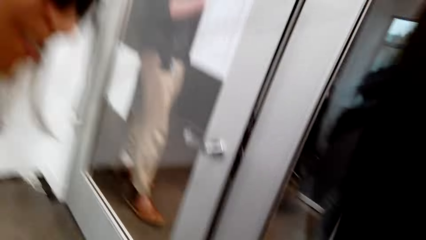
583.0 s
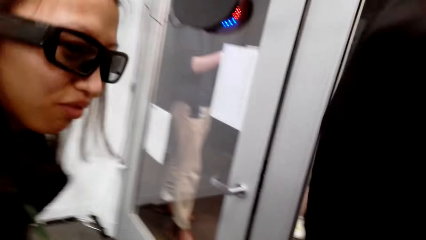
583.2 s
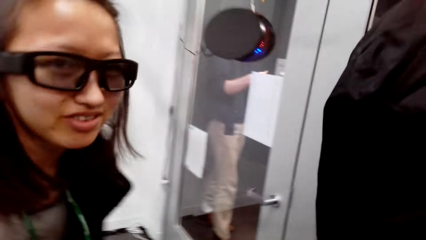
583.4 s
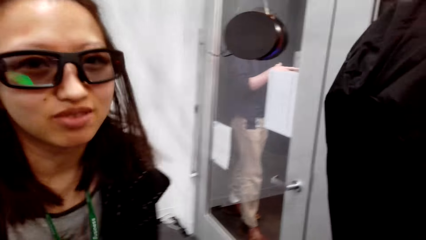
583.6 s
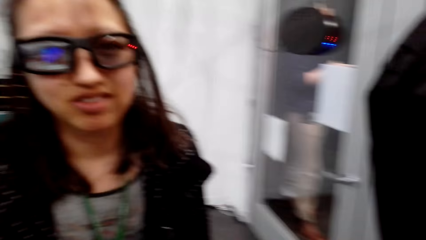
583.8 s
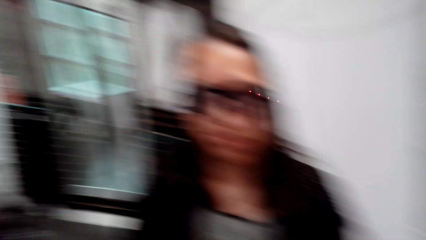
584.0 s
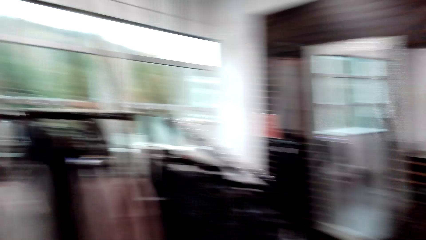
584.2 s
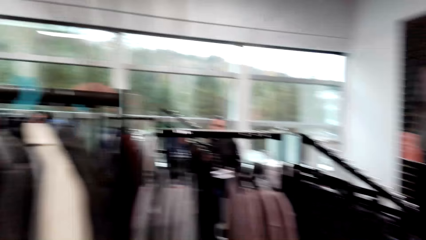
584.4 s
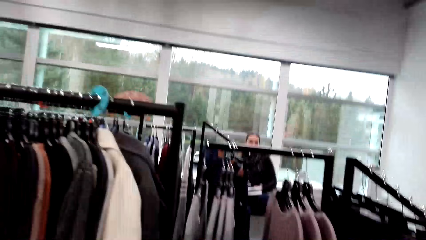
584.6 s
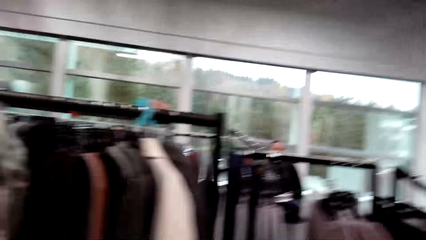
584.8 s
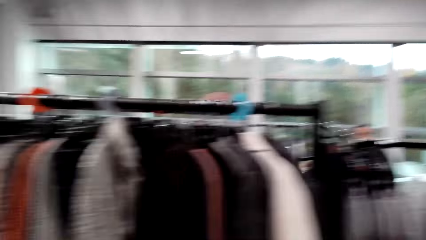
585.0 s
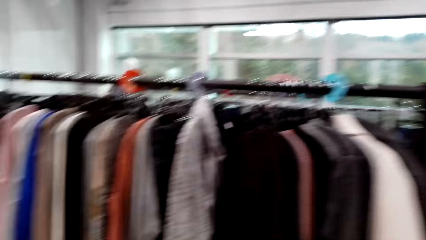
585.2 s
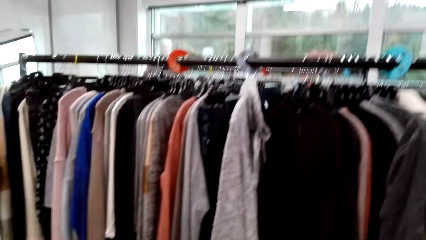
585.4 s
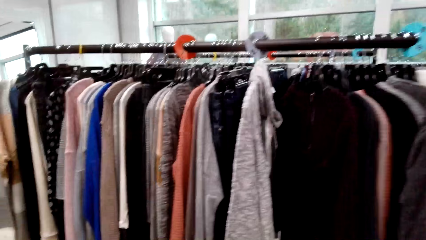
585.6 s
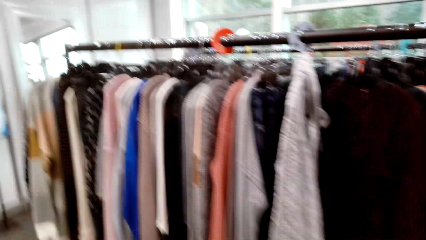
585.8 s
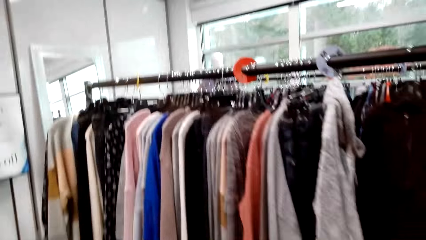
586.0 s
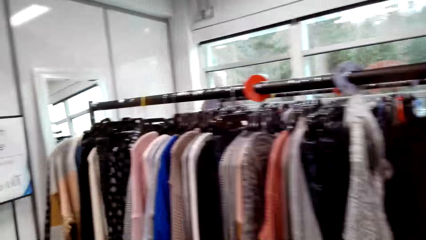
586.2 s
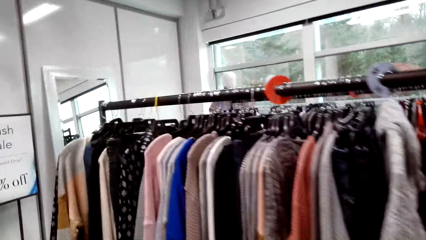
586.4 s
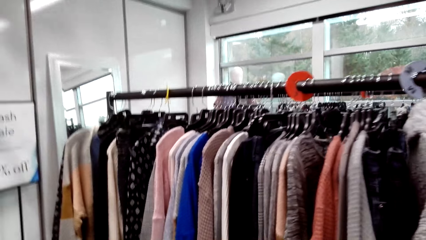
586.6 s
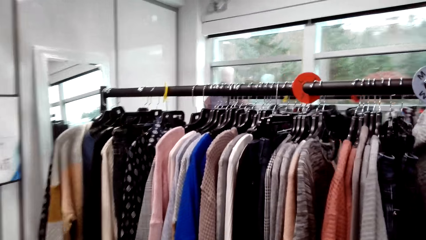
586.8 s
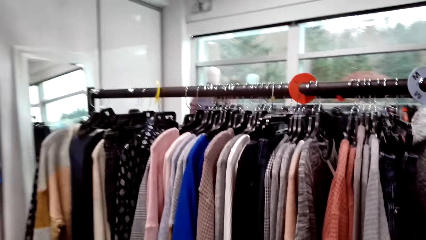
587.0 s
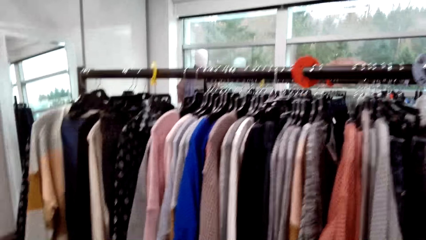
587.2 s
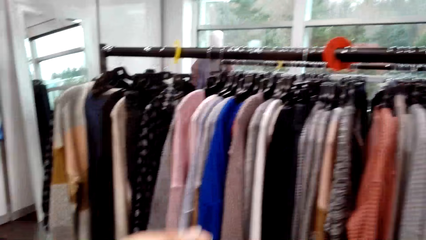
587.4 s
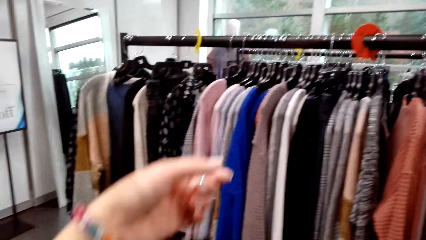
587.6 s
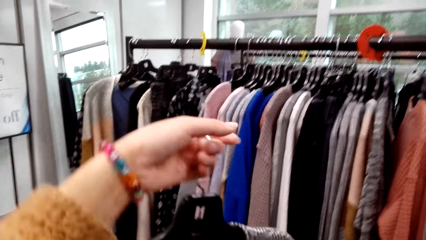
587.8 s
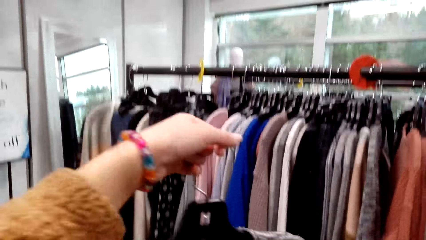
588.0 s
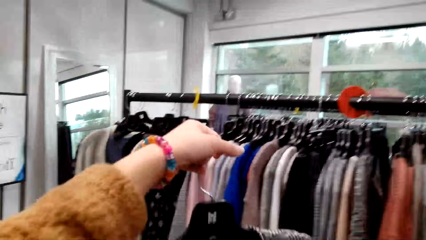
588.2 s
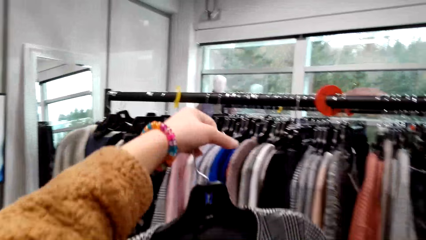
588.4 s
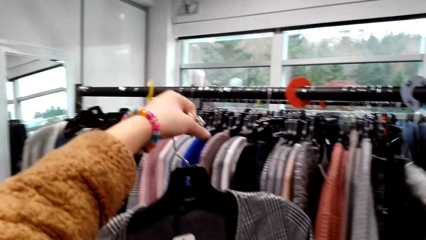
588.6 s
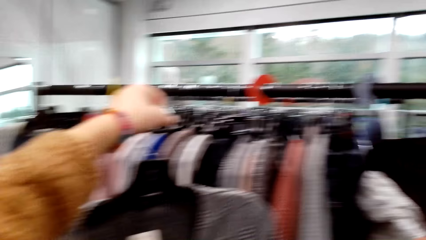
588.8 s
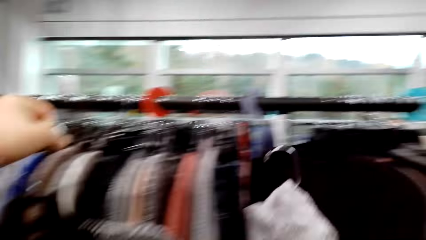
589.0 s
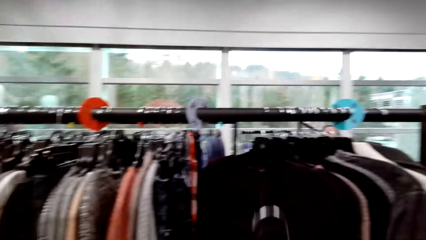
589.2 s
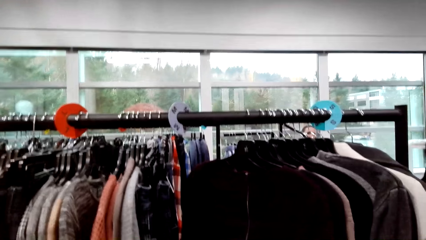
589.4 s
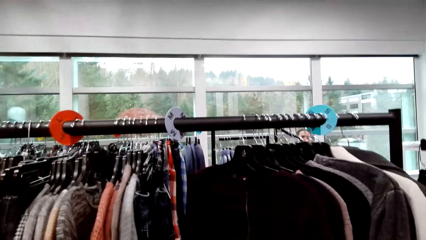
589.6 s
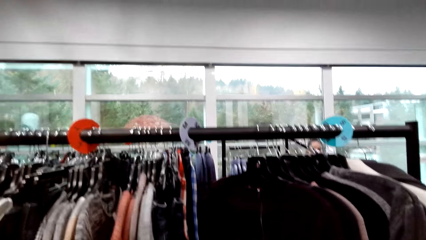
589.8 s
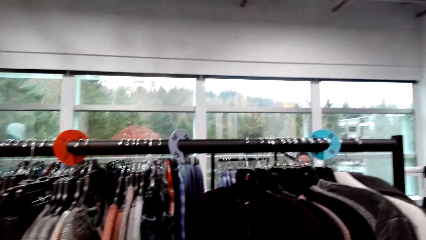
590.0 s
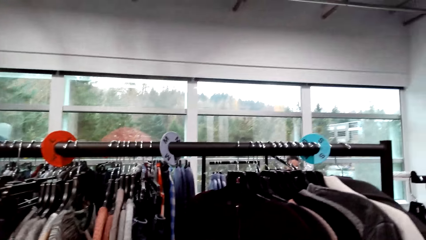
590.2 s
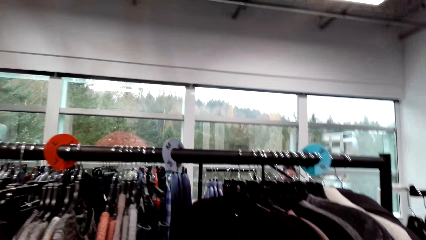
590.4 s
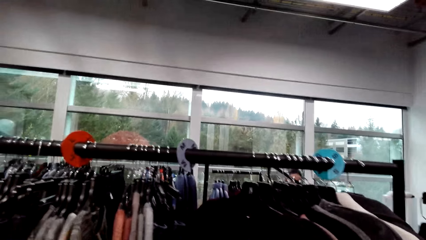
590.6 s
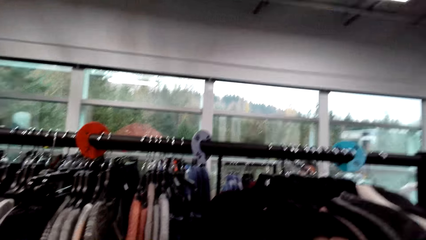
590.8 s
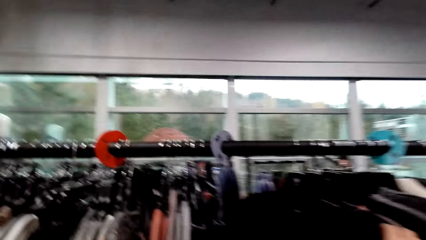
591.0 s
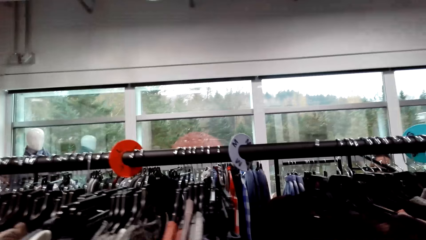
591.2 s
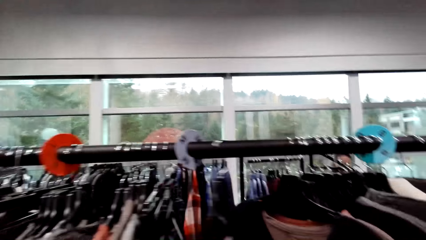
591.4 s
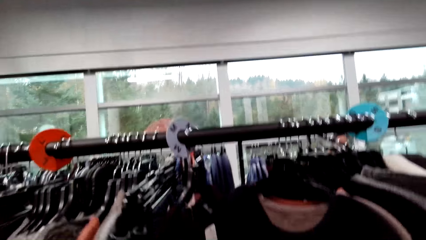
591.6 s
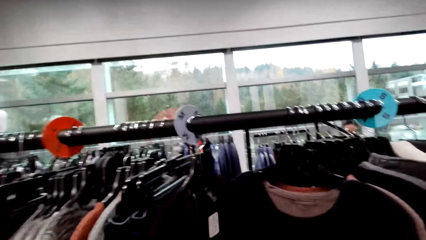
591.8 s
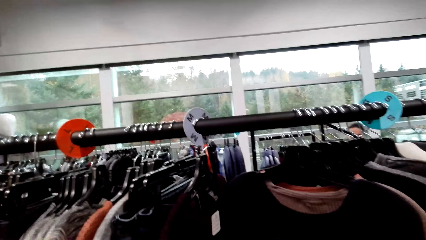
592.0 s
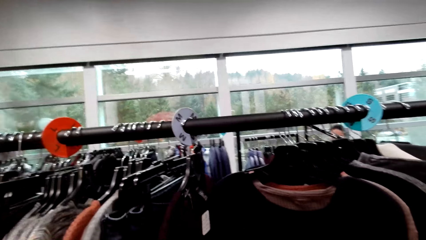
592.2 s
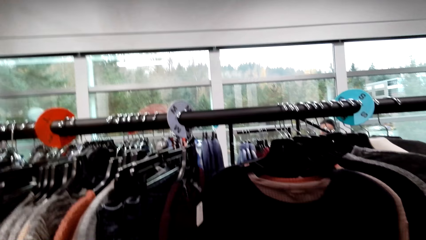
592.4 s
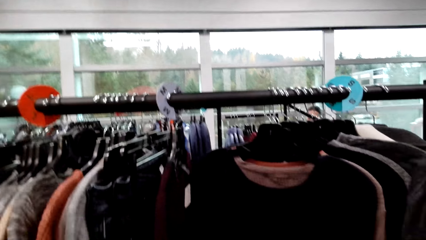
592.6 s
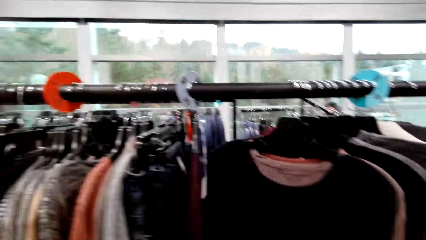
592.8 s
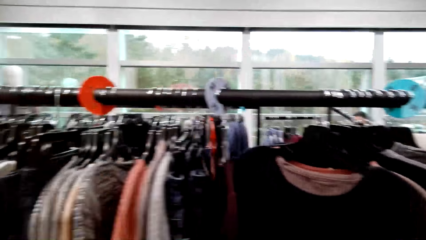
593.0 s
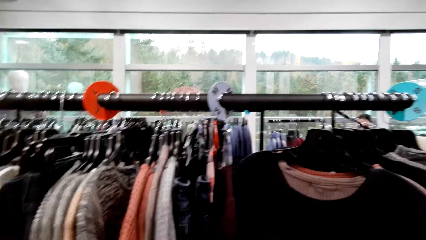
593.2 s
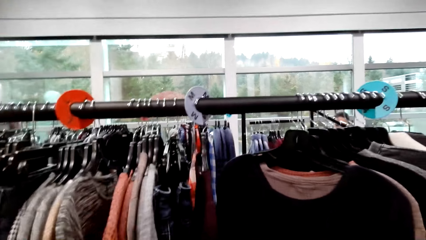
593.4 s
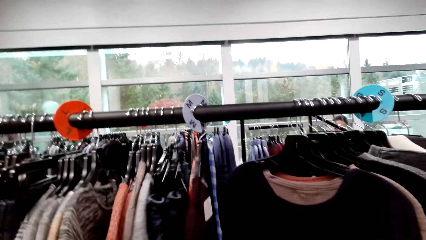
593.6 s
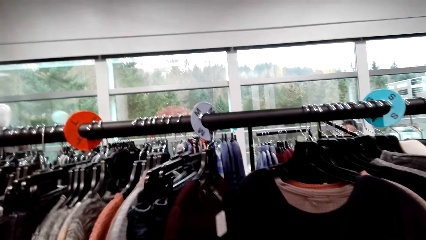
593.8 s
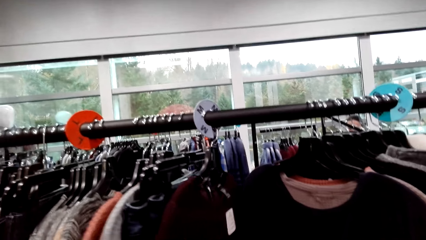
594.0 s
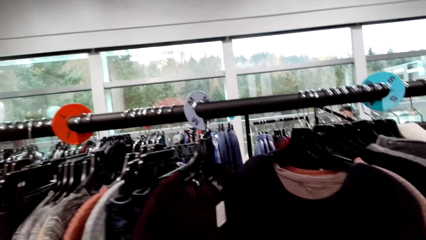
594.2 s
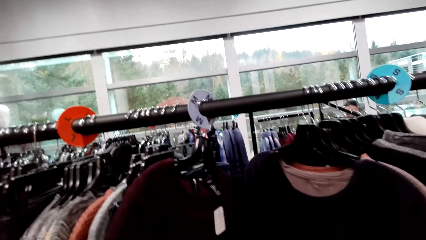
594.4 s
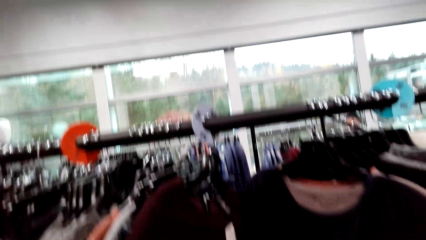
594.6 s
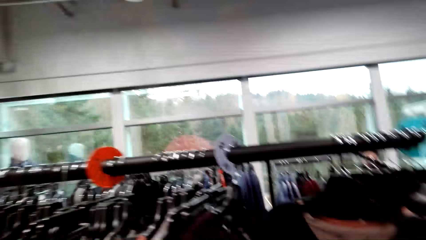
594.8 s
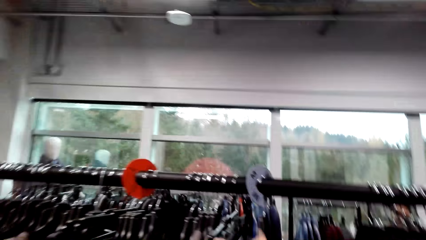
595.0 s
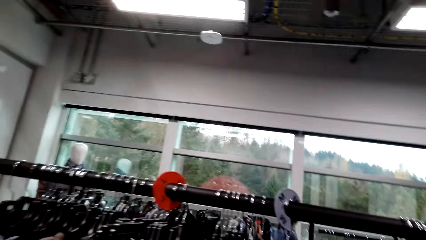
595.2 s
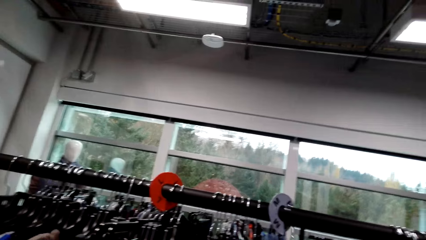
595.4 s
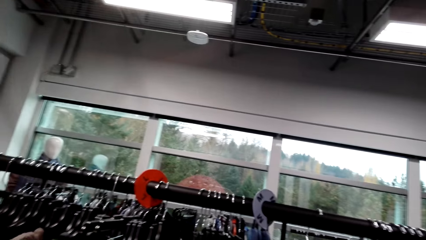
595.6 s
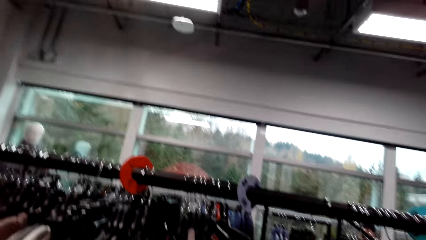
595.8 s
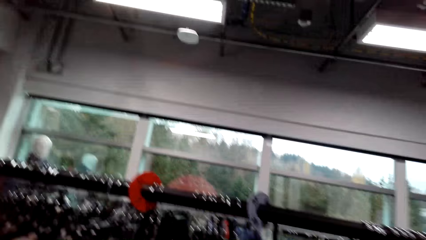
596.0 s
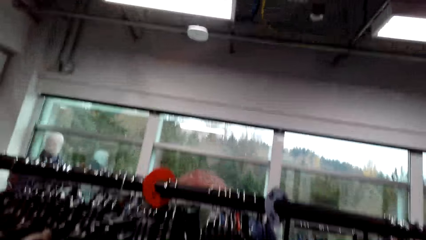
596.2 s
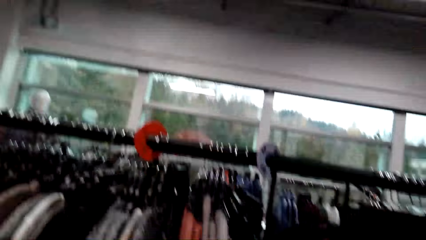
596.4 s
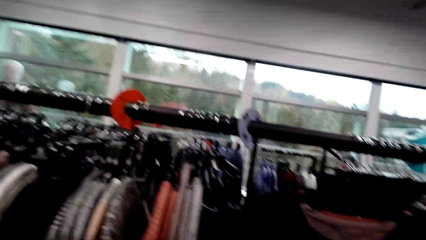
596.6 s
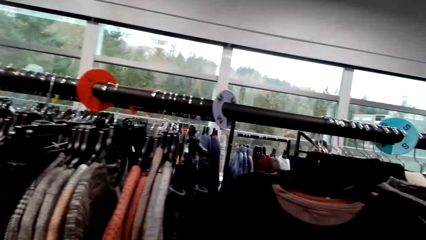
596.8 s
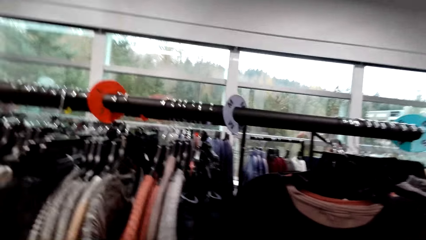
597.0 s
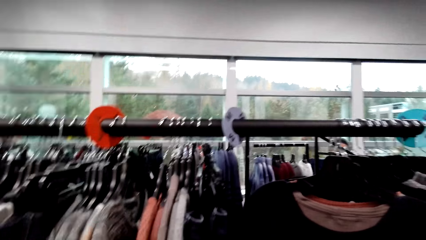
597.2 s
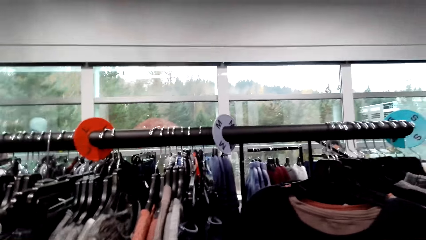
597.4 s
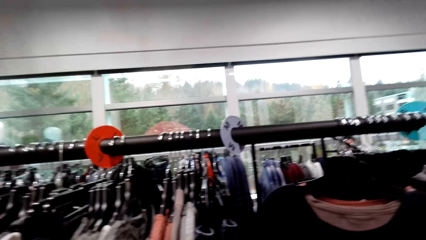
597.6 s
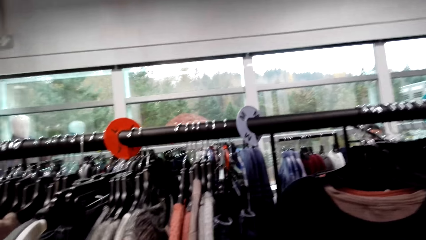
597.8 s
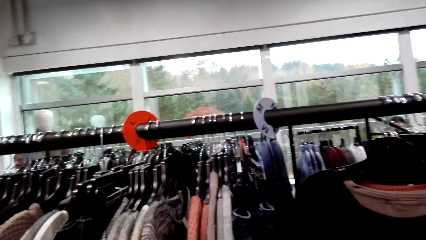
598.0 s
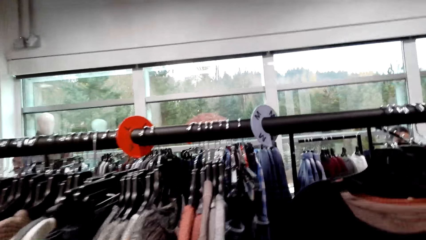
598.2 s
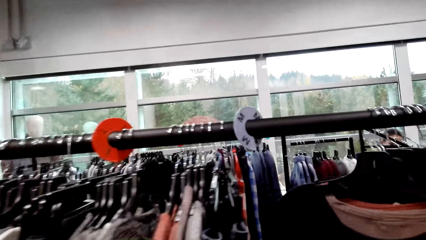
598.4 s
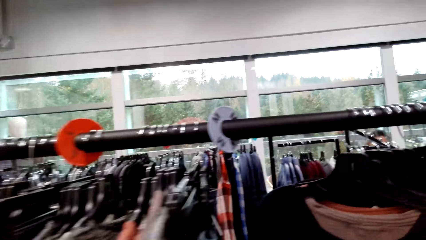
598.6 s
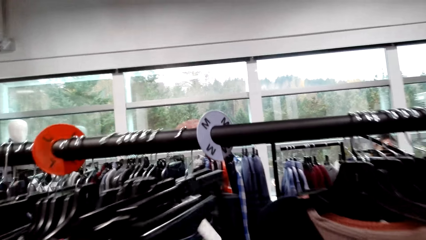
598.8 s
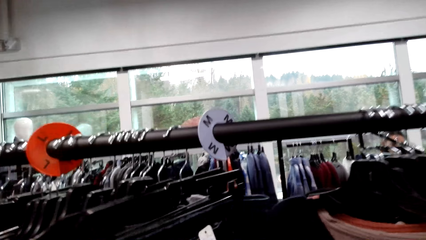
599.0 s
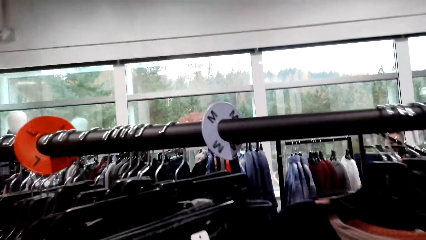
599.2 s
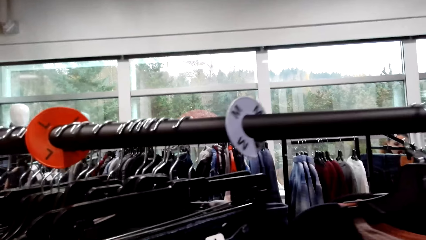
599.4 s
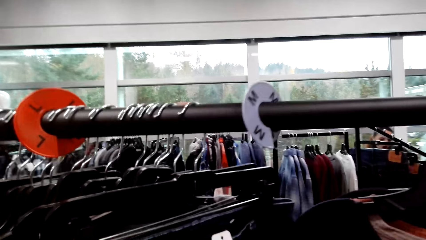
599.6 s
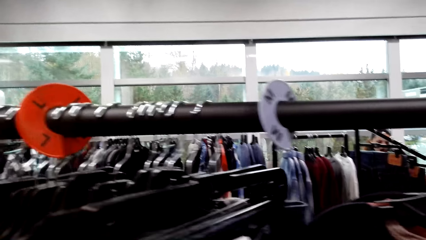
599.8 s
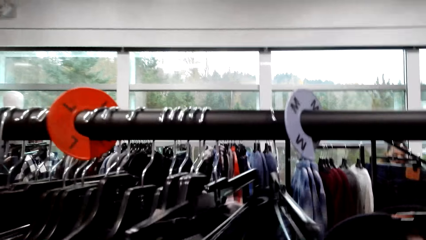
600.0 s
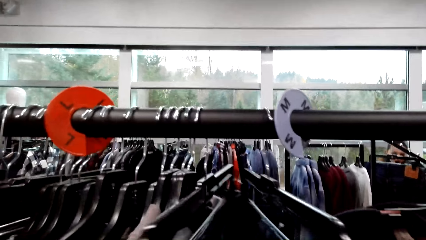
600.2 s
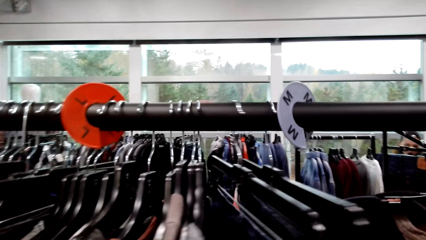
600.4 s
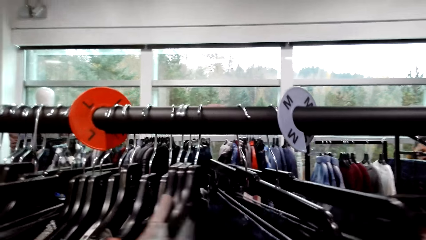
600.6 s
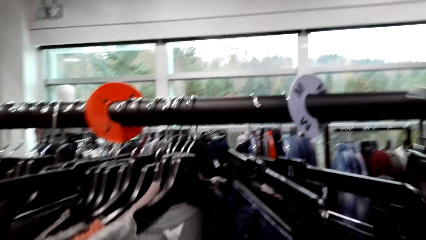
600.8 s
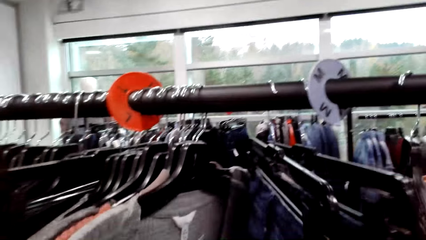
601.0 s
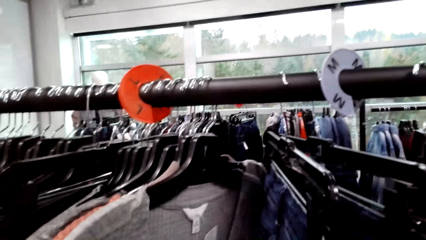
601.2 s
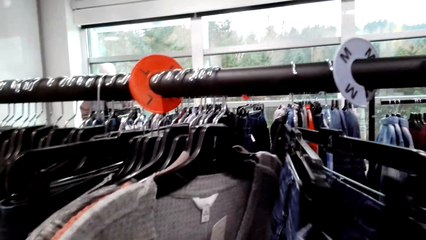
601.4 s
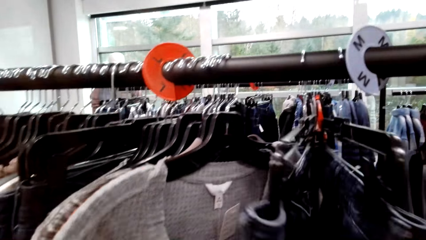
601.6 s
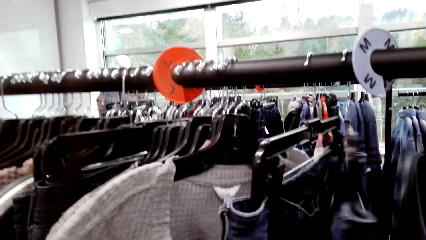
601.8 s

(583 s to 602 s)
A man talks to the camera wearer. The camera wearer walks around the boutique. They look at the clothes. They push the clothes.
